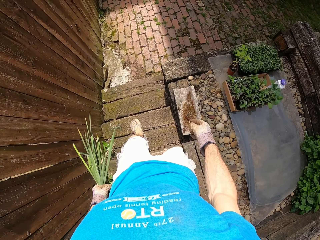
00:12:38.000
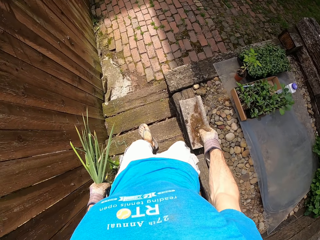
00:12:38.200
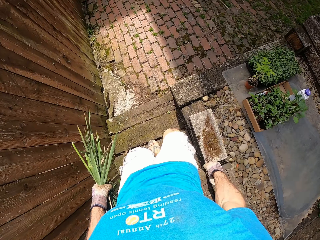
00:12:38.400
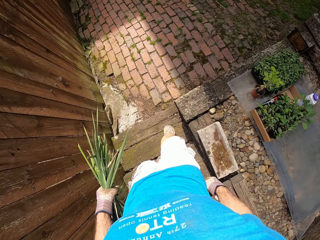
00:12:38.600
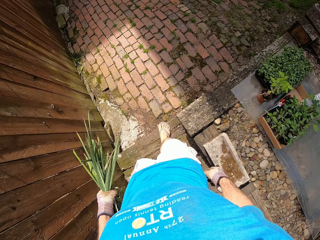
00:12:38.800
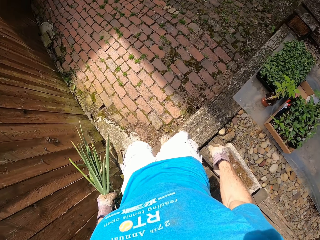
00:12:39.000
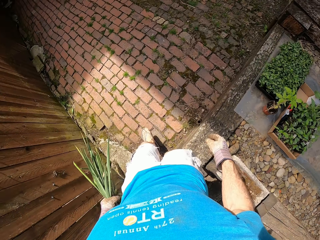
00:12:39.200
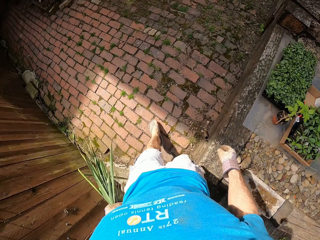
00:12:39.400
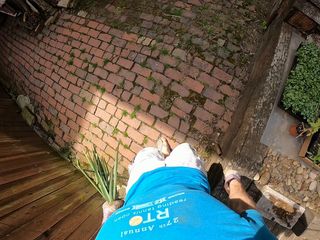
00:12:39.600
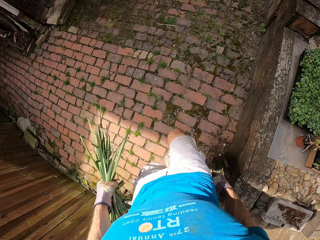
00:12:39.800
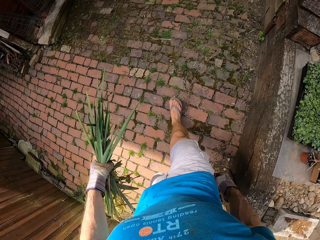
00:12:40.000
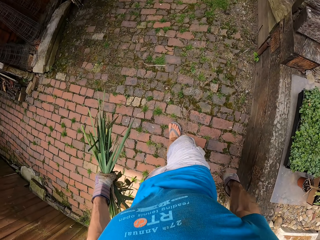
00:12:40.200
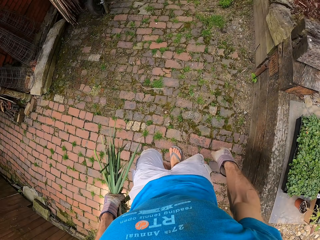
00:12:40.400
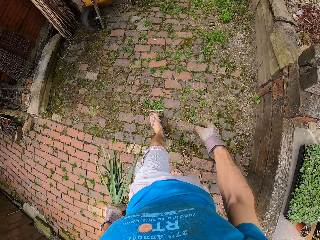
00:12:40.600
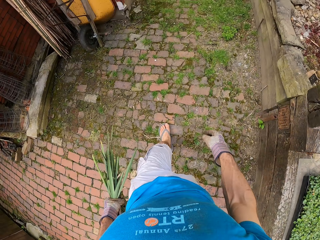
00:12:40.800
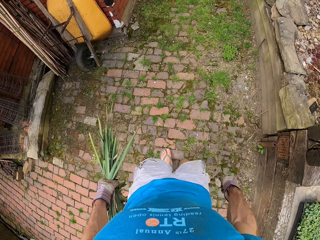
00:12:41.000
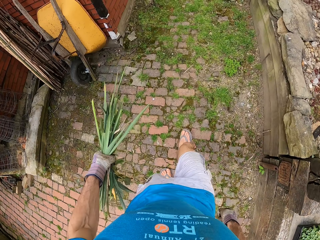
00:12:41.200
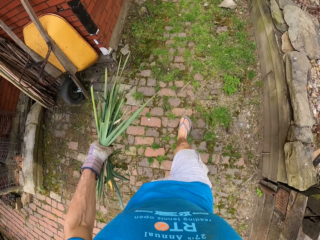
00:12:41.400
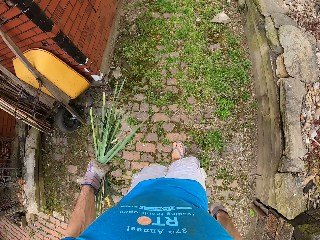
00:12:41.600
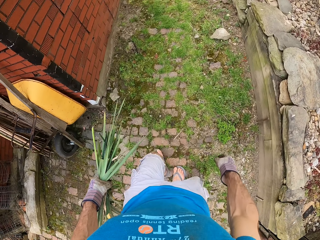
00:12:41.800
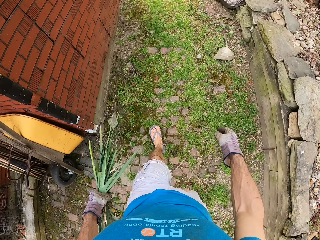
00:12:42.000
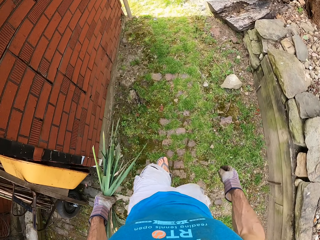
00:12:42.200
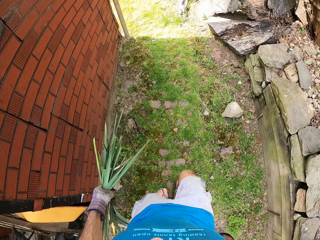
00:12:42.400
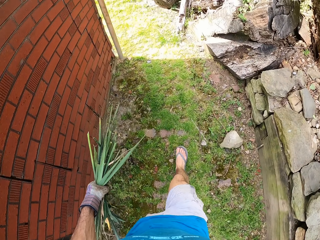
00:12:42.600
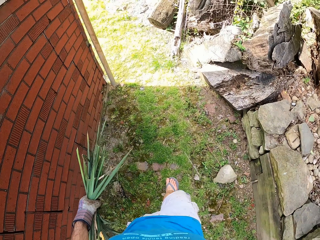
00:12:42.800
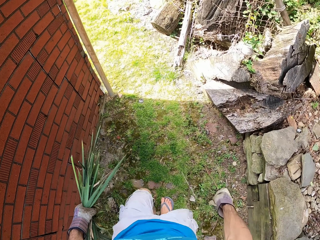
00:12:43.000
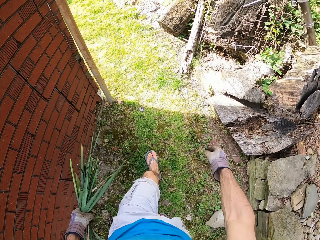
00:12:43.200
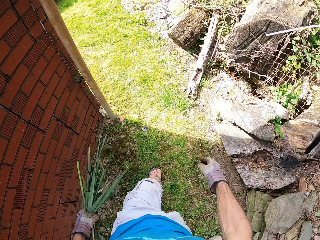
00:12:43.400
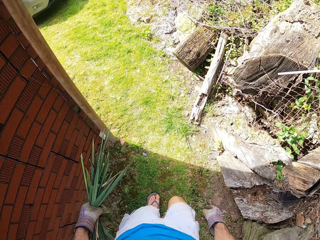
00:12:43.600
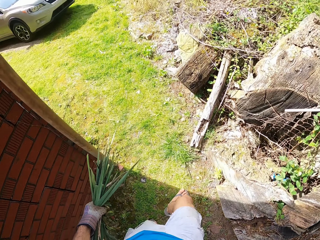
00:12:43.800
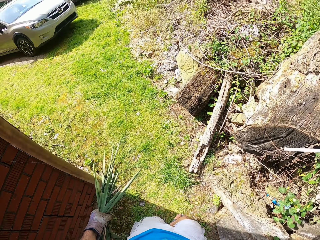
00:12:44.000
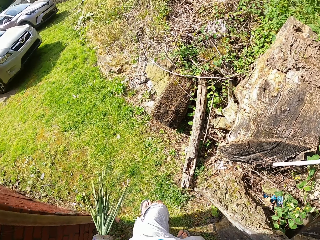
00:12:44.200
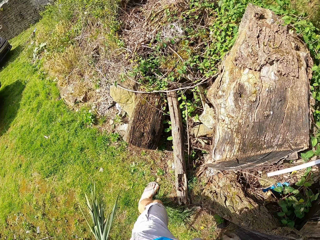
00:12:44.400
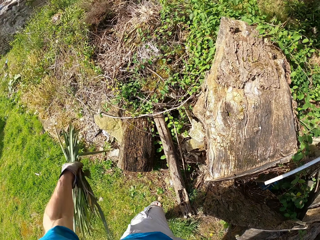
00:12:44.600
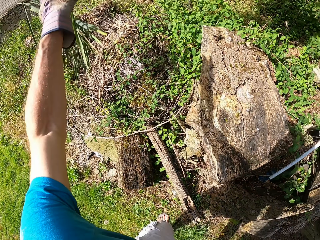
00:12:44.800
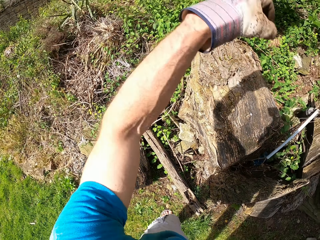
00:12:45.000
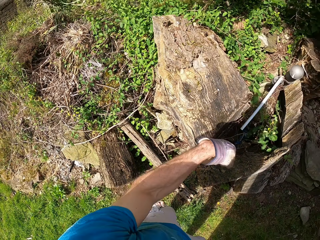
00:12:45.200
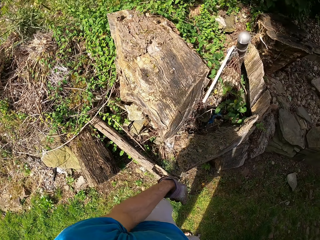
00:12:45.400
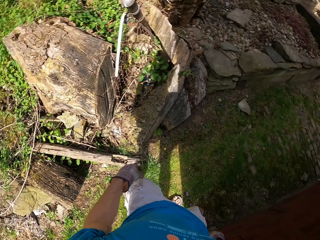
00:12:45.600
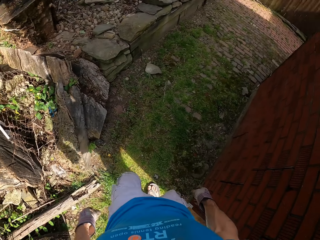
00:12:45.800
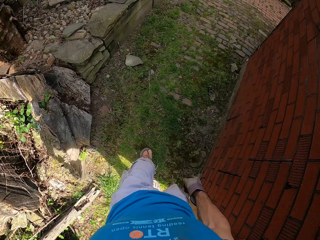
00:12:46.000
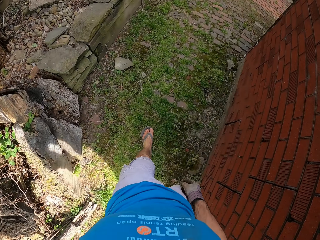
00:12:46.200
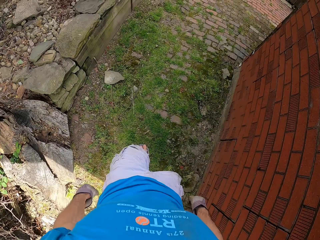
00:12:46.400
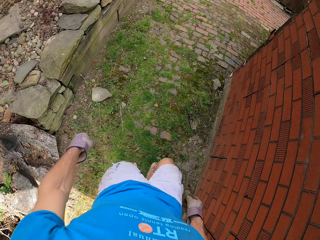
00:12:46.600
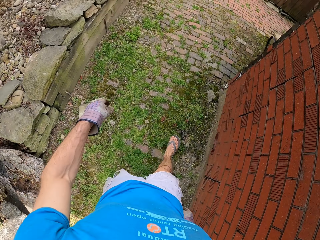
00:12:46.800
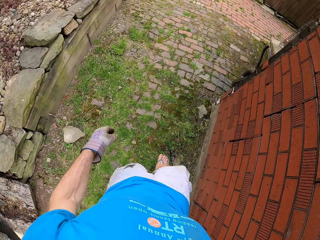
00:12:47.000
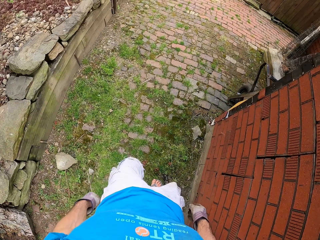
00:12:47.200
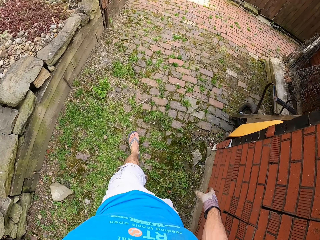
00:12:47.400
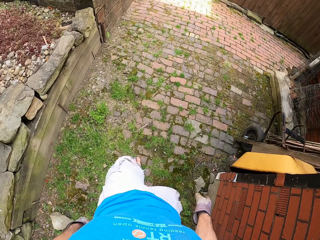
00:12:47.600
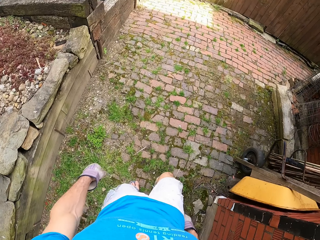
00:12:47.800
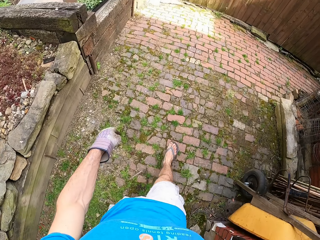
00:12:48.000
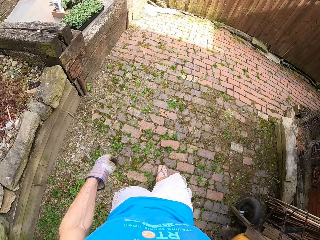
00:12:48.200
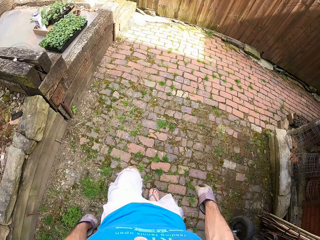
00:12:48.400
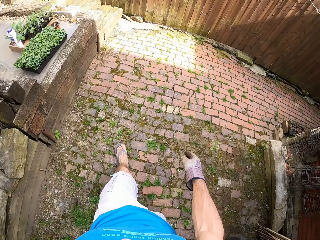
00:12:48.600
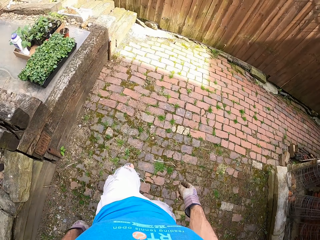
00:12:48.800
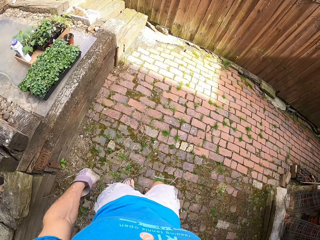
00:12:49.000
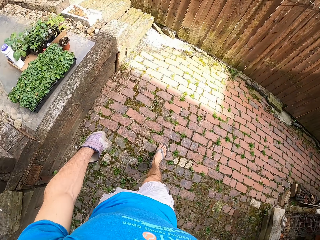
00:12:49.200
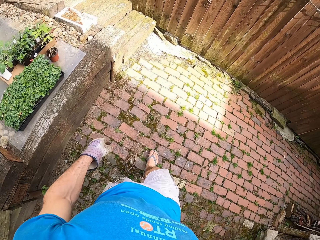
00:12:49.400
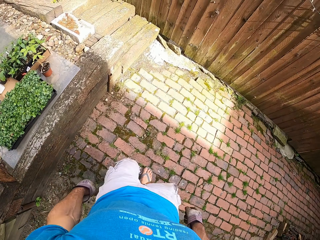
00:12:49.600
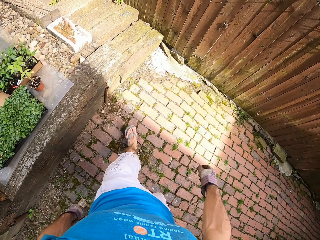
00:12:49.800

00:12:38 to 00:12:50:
The camera wearer goes down the stairs. They walk. They throw the plants in the field. They walk around the backyard.

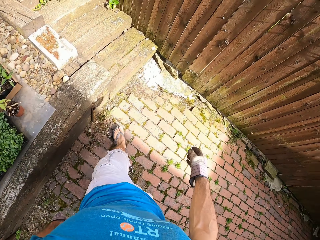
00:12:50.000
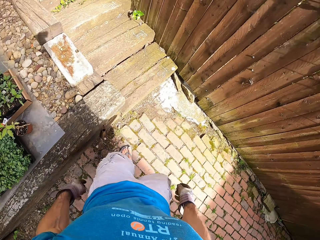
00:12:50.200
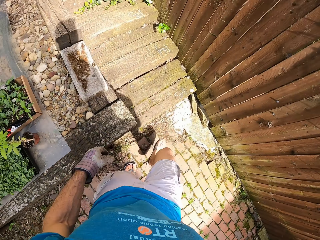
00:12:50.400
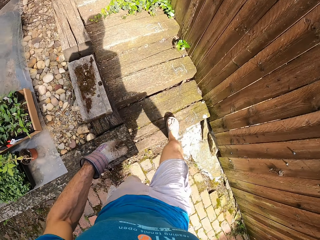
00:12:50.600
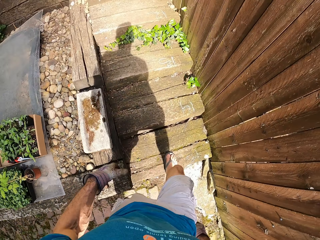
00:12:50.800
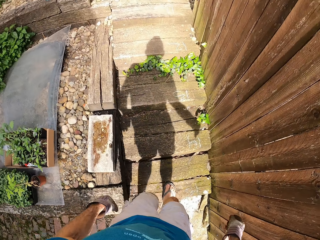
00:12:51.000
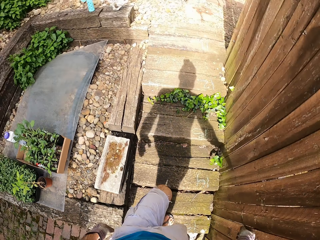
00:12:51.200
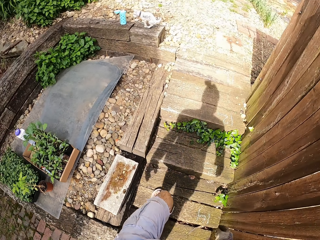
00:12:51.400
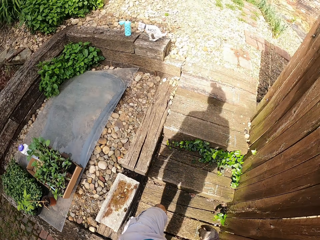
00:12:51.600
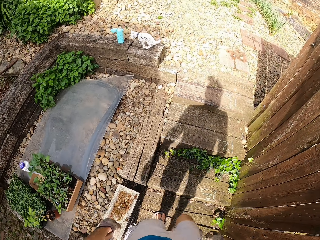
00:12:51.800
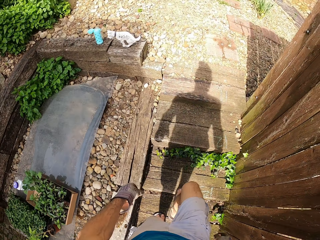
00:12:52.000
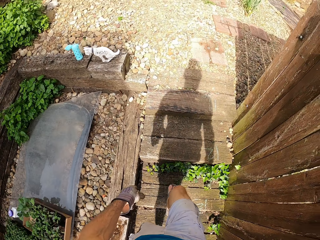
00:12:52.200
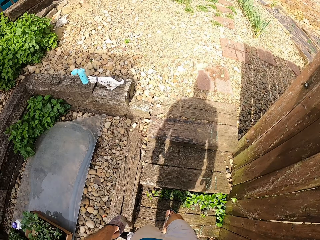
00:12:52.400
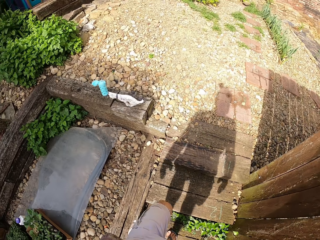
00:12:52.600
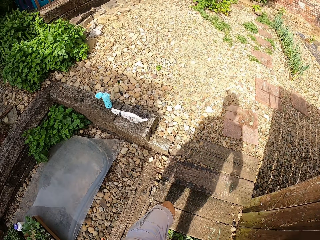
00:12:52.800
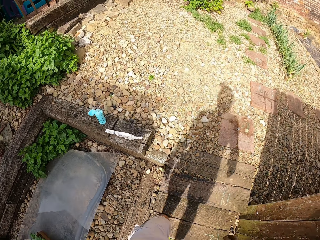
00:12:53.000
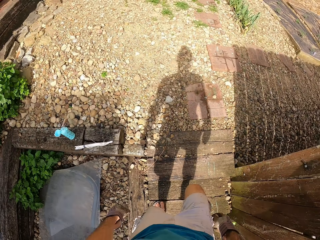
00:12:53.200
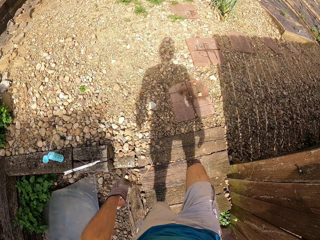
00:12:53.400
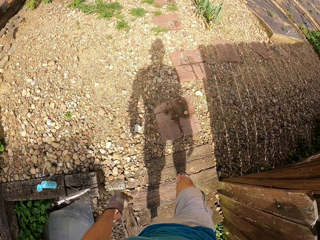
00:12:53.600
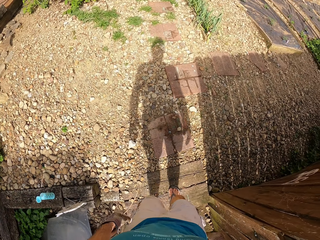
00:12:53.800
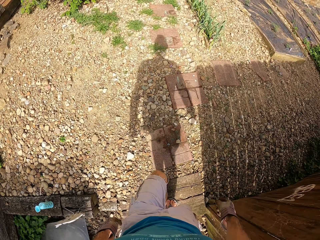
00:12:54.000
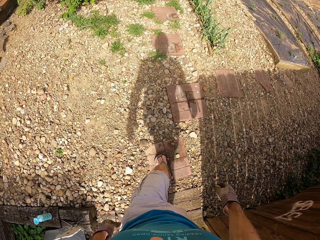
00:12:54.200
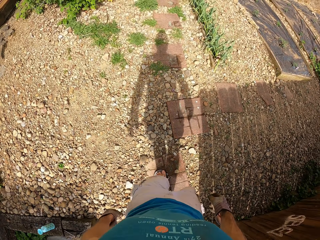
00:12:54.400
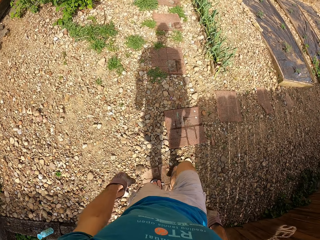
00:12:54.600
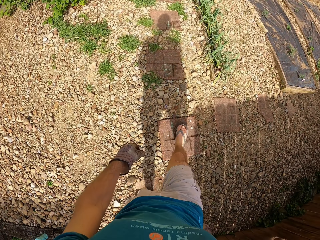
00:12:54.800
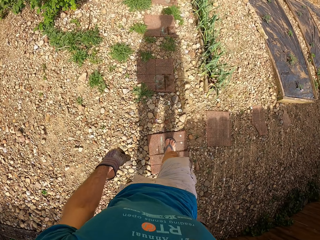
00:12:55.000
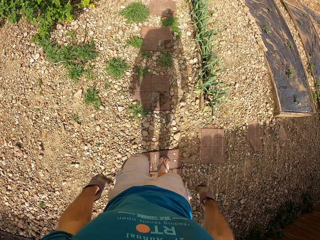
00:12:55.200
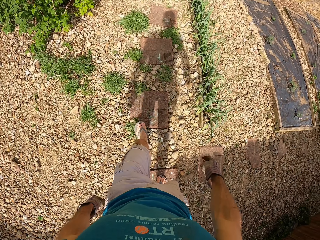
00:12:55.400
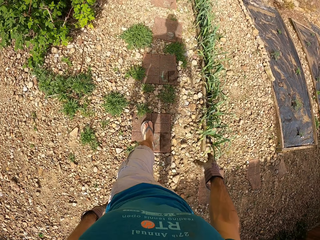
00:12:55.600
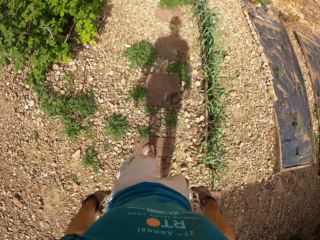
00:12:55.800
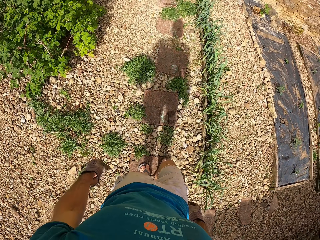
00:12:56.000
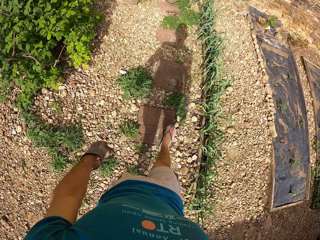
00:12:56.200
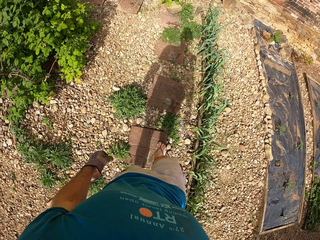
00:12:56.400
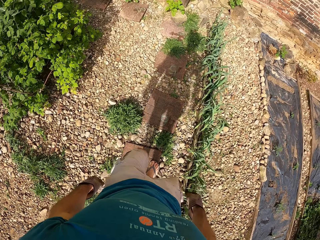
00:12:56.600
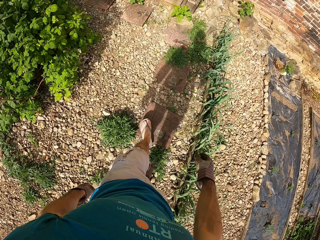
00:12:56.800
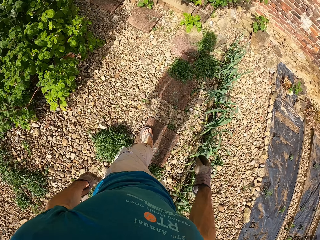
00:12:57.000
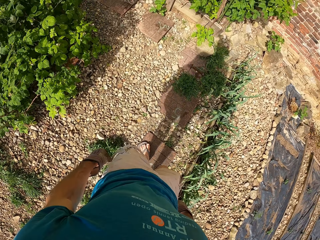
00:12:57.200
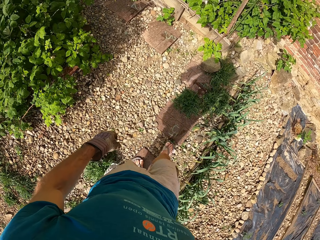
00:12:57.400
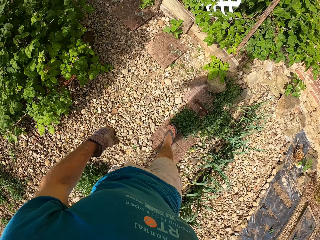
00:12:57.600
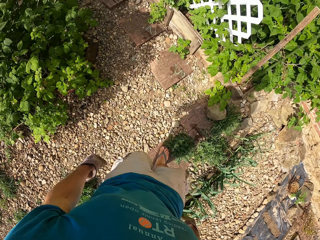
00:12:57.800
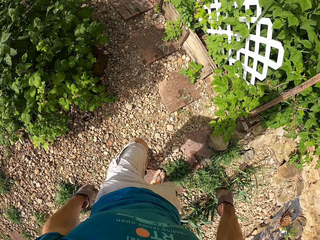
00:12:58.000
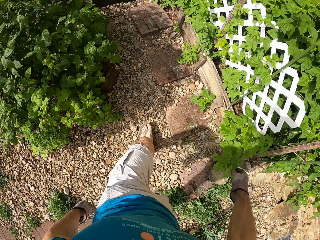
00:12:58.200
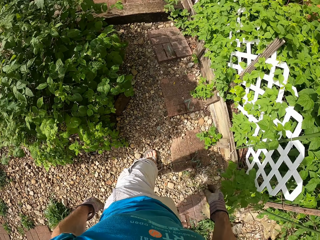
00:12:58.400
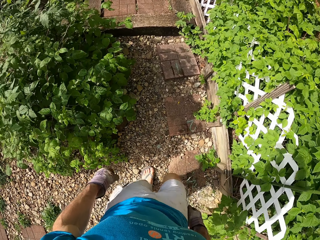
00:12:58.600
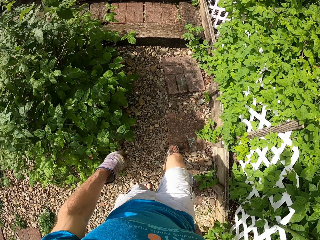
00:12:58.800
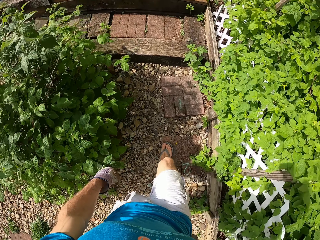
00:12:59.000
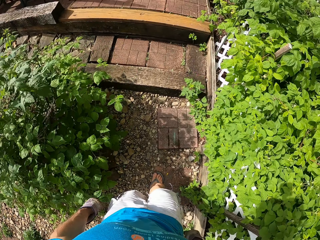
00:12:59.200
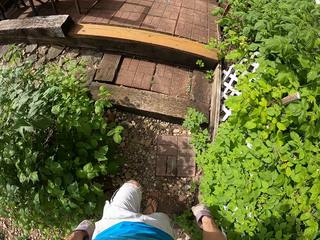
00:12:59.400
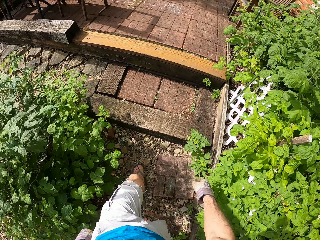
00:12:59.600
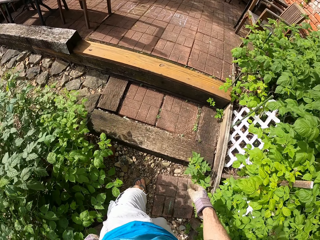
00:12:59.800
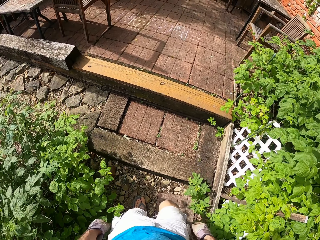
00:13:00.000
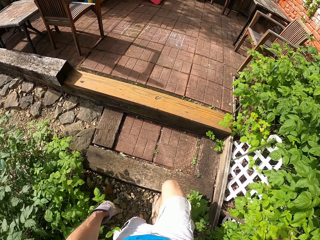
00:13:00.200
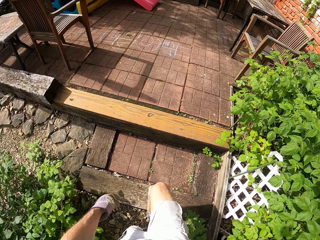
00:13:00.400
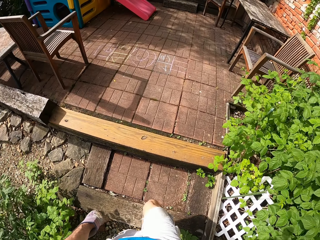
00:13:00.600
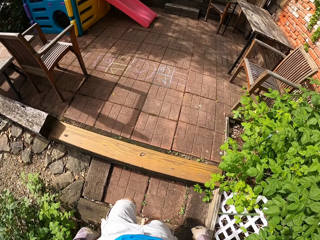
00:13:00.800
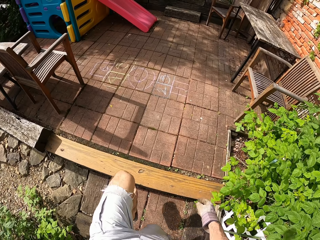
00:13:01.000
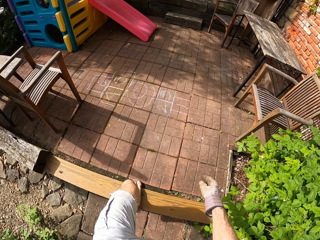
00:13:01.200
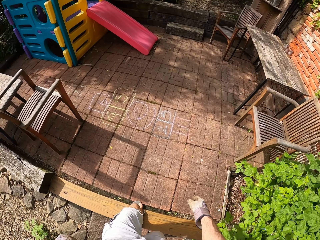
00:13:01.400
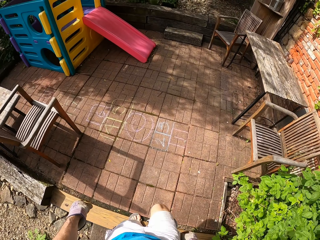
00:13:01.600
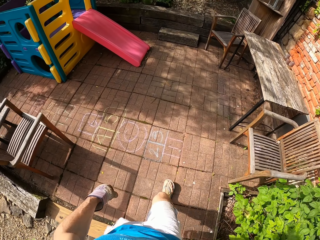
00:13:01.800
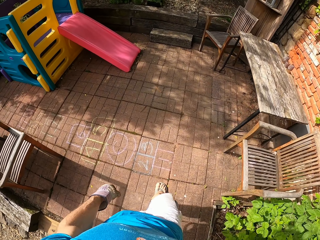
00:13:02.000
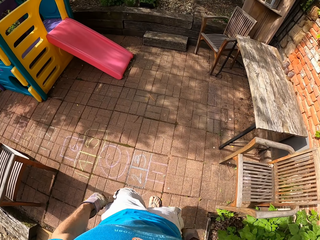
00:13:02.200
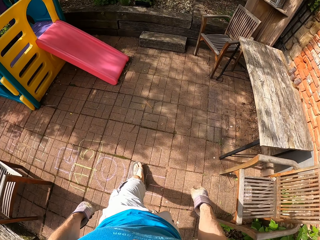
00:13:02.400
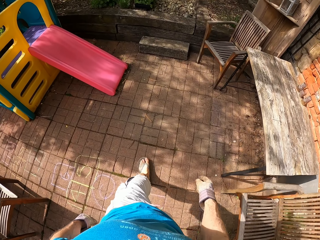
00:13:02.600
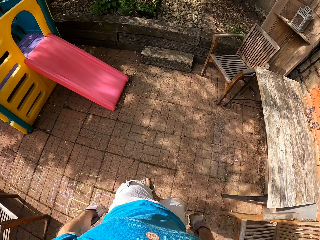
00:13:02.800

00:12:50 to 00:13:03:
The camera wearer climbs the stairs. They walk.
